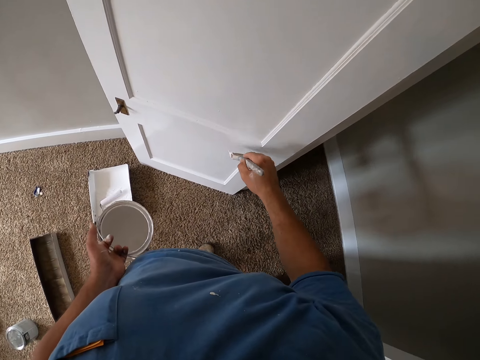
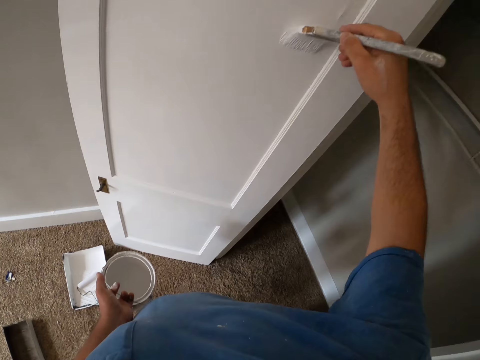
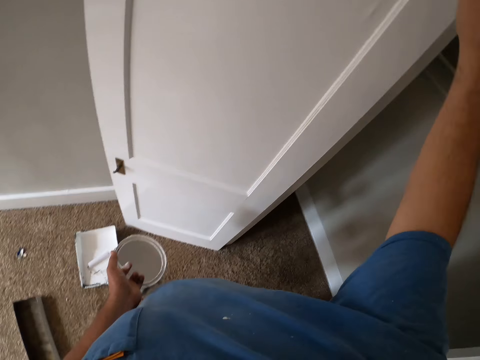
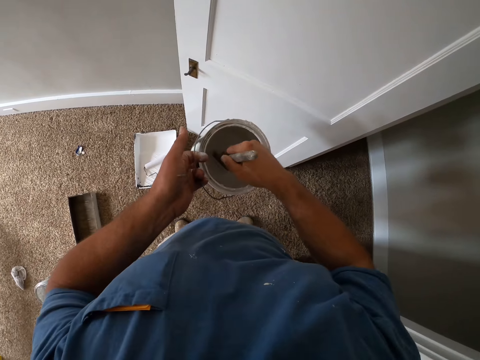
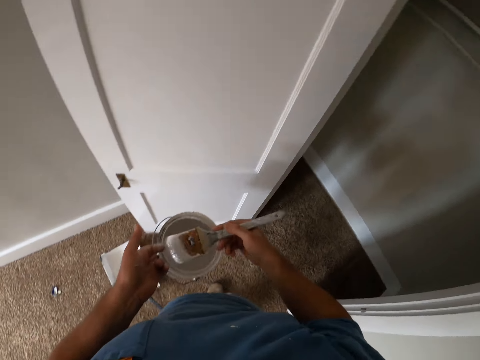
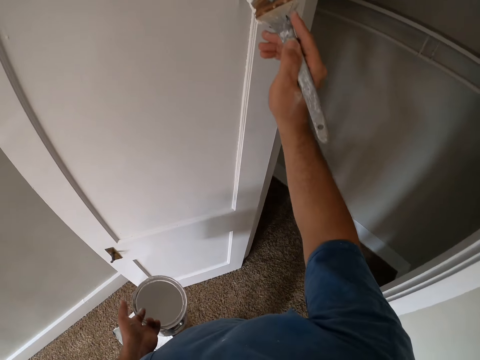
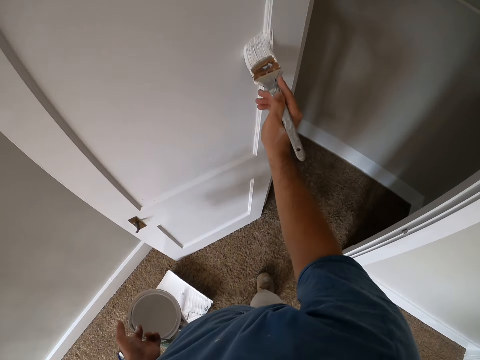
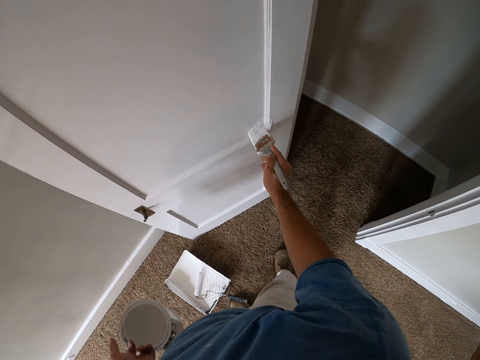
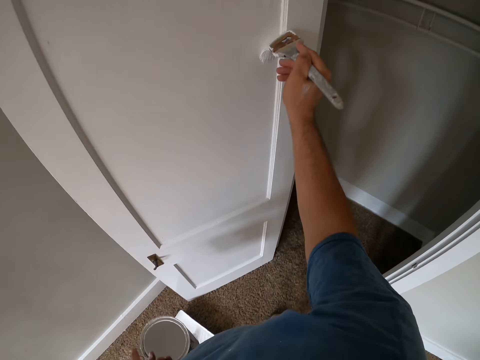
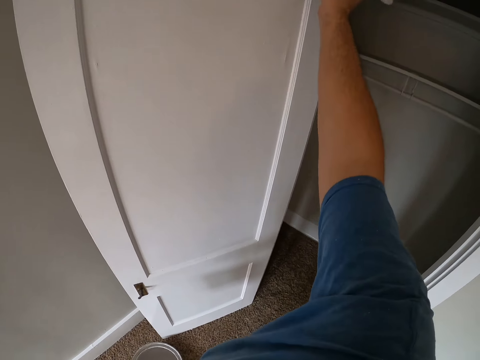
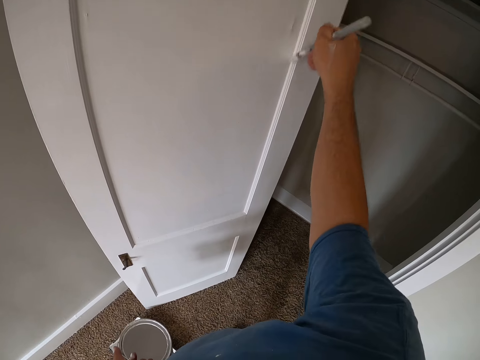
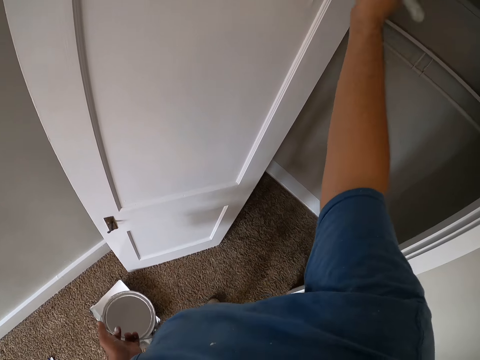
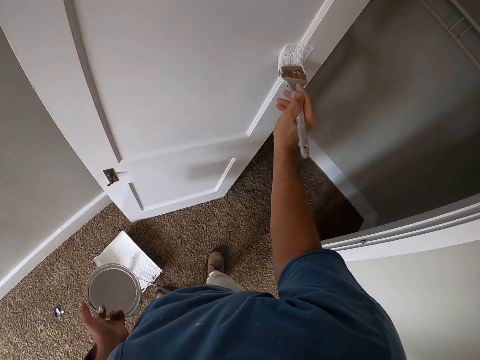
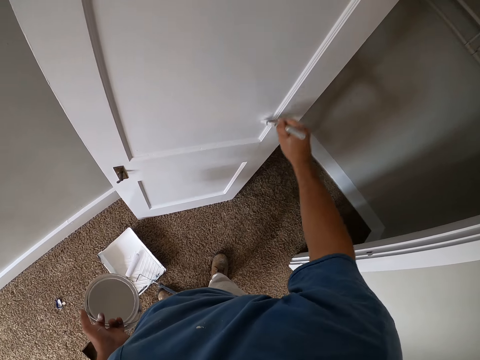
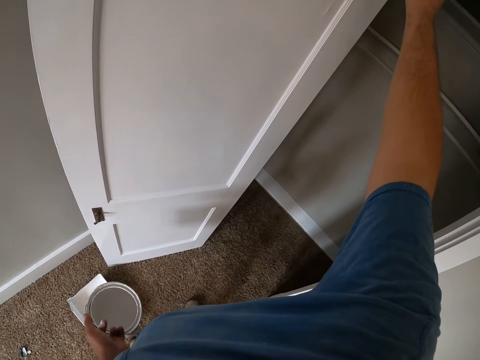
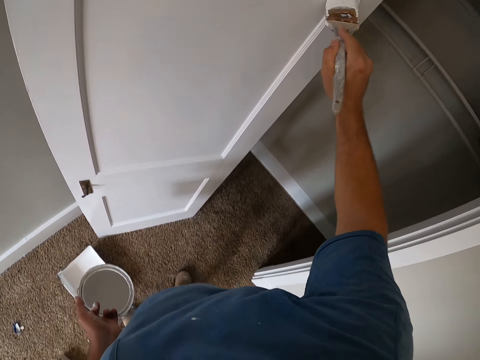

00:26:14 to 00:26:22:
The camera wearer dips the paint brush into the paint container. They paint the door with the paint brush.

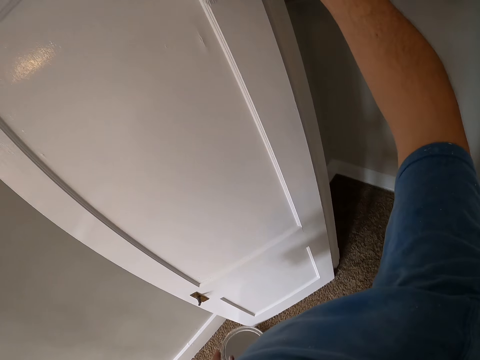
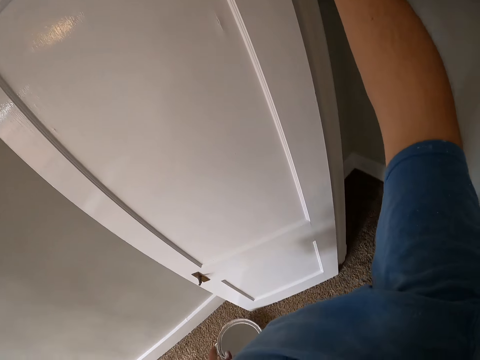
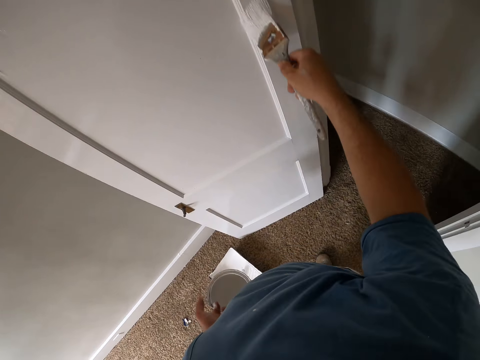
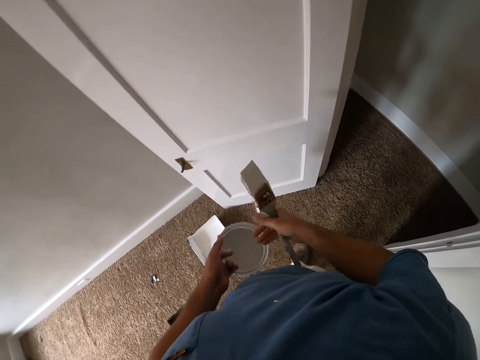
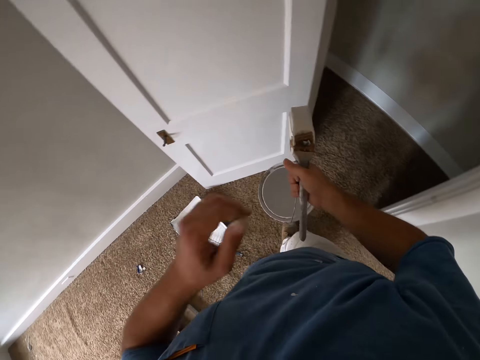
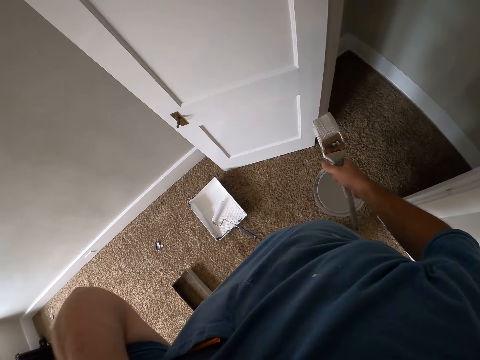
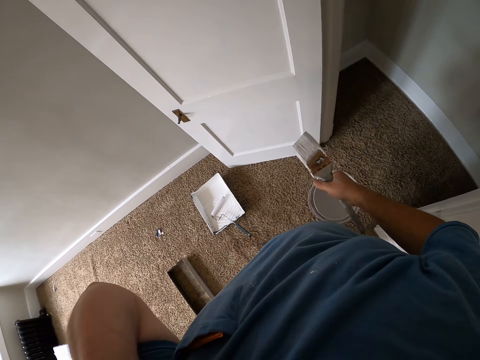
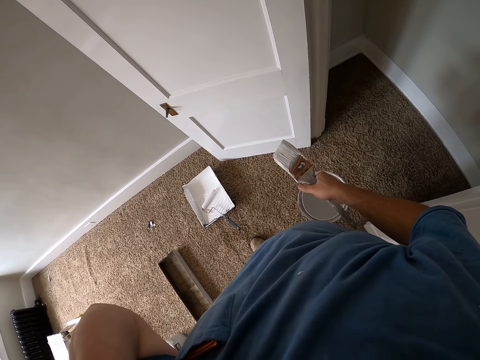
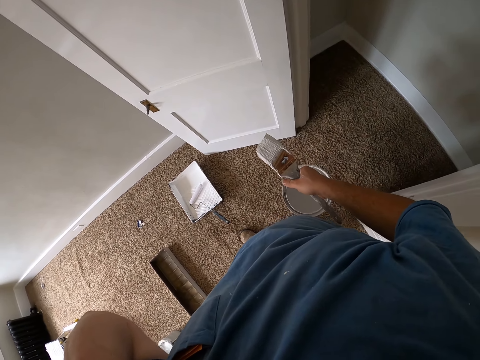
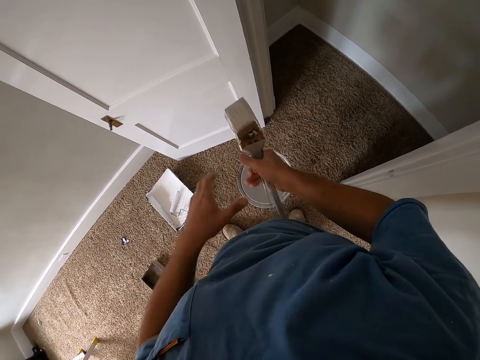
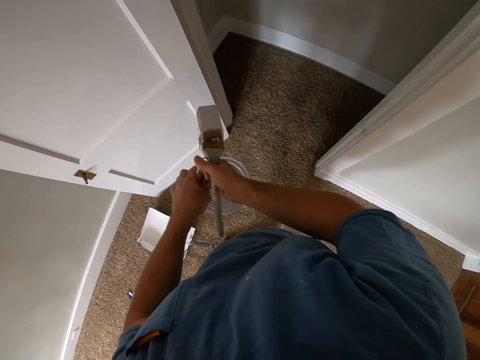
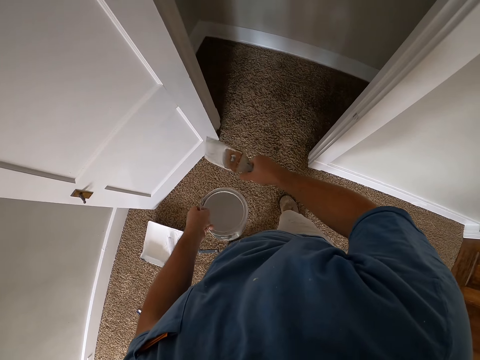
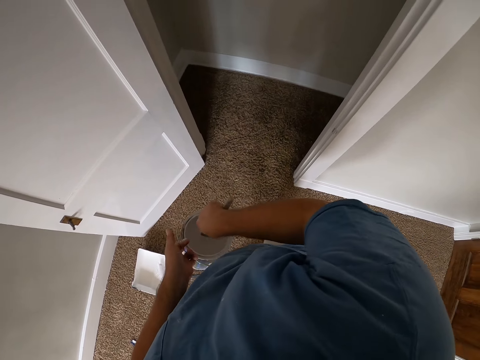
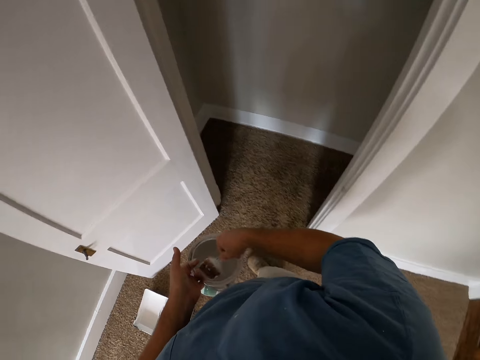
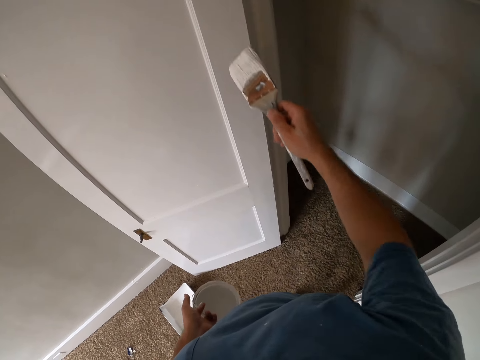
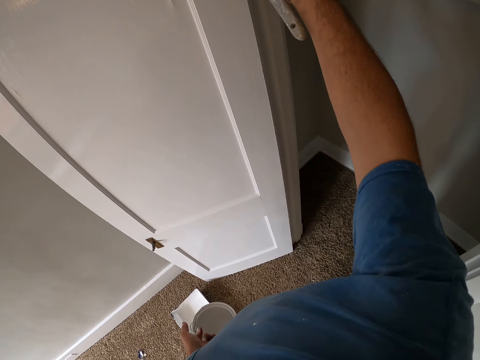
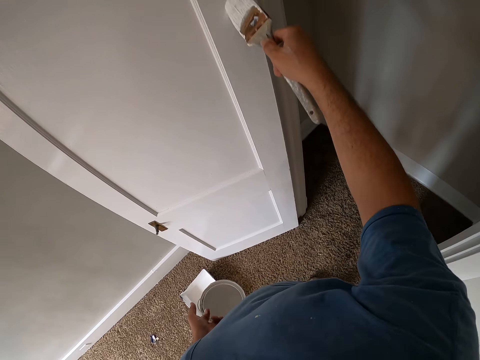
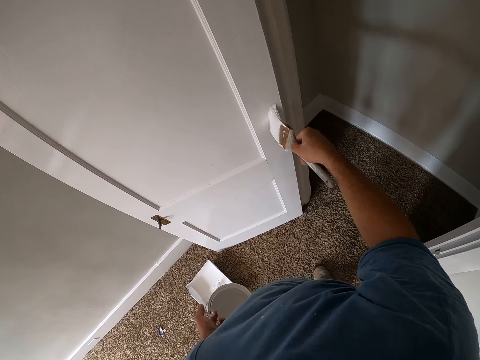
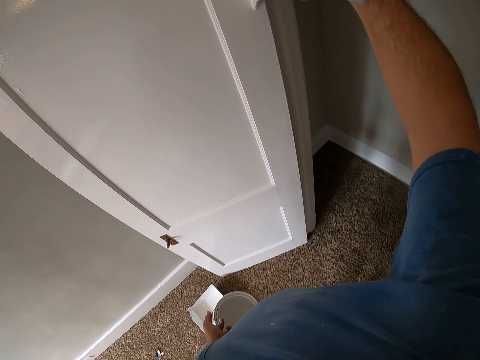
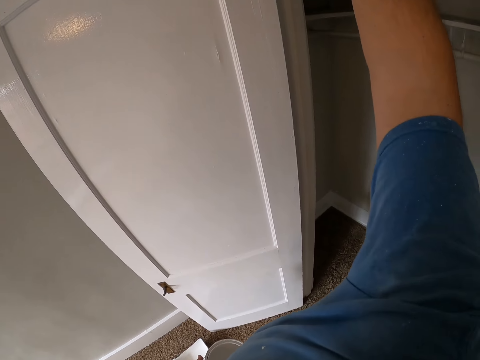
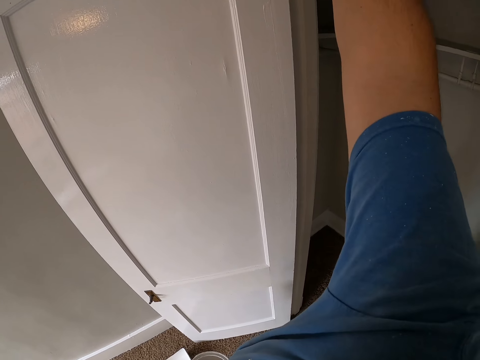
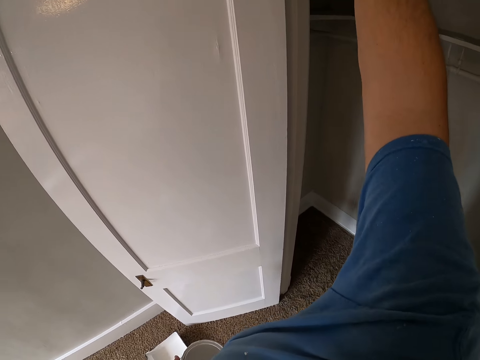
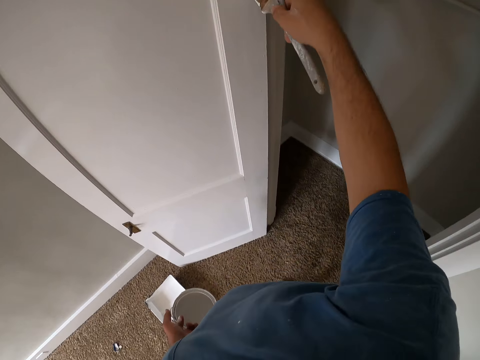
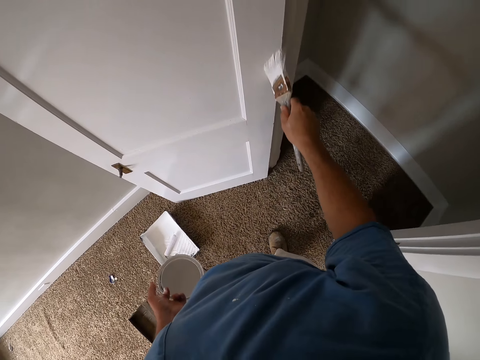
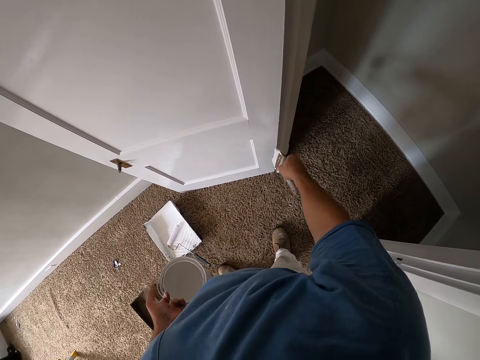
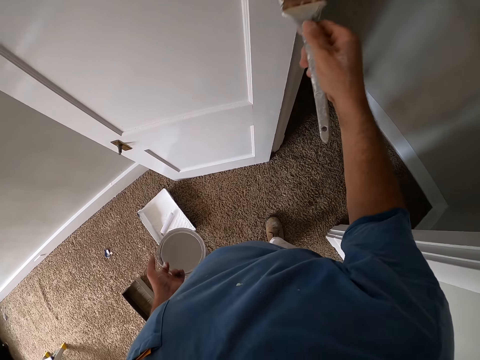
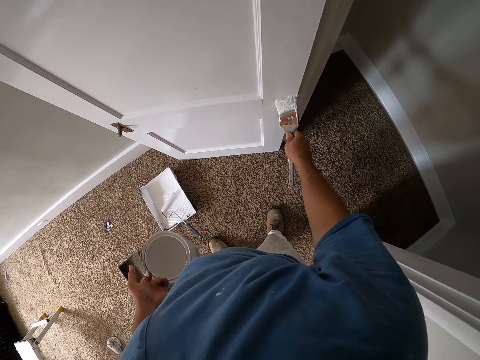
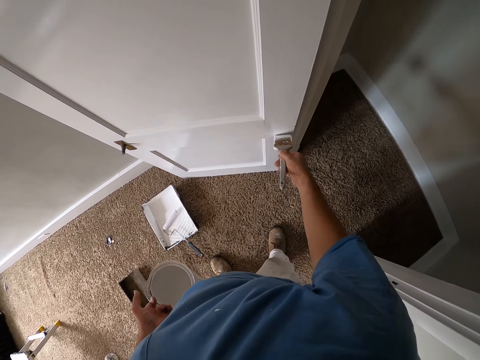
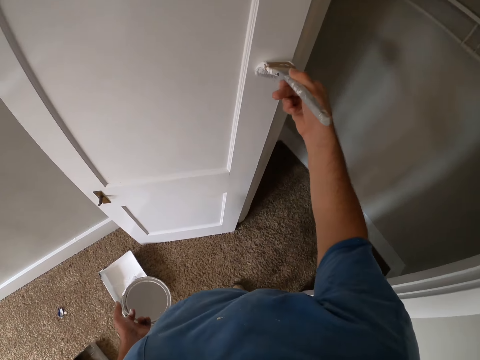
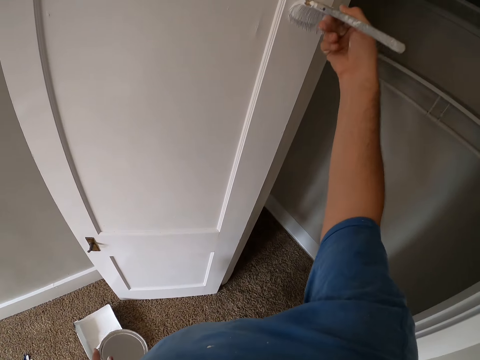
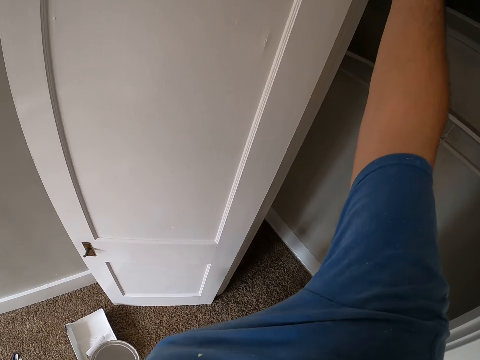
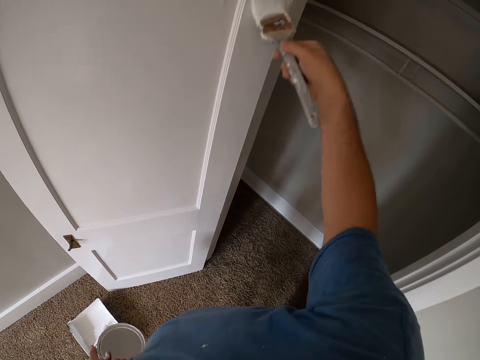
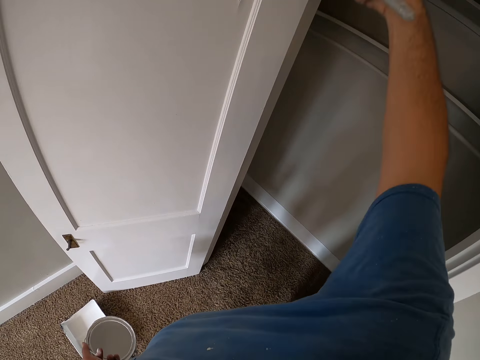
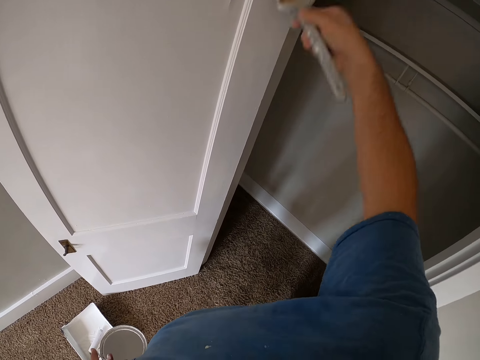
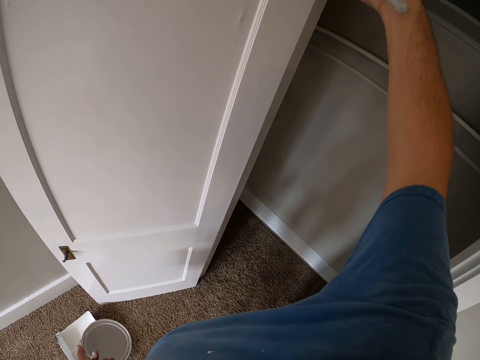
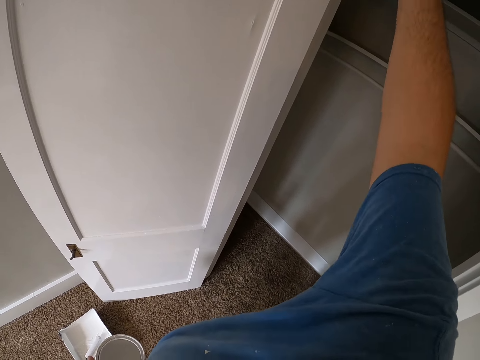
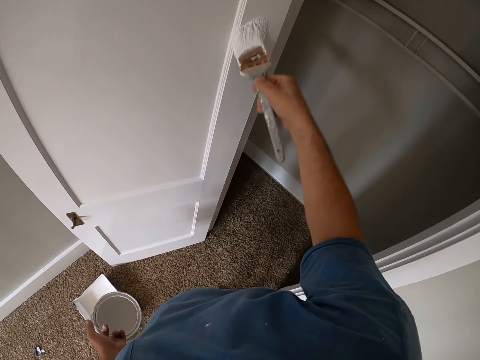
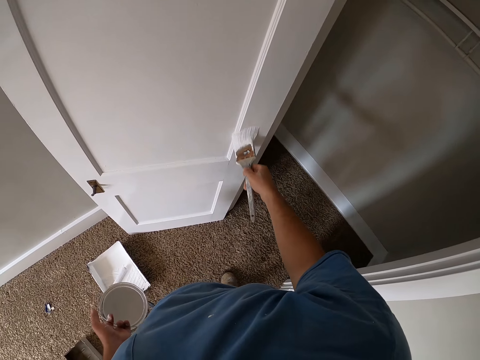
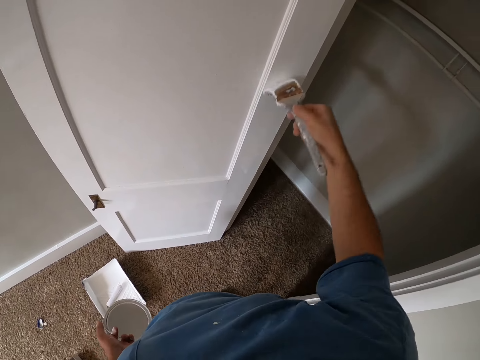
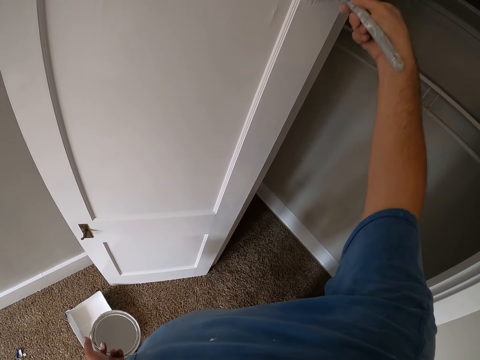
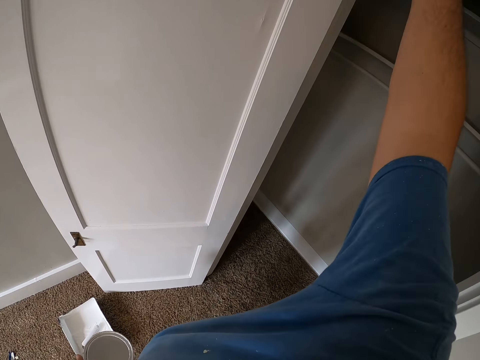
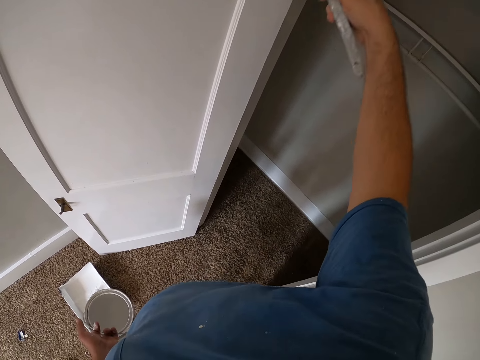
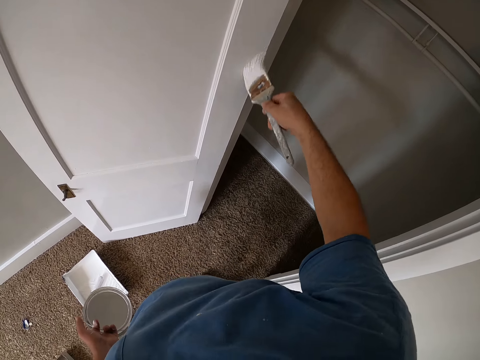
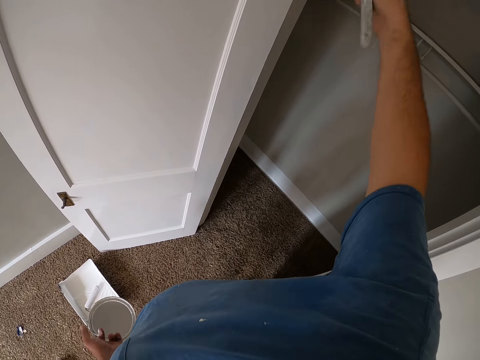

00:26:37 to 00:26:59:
The camera wearer holds the container with the other hand. He lifts up the hand. He touches his face. He holds the container with the other hand. He dips the paint brush into the paint container. He paints the door with the paint brush.
